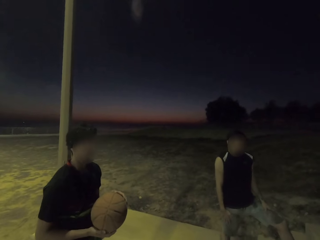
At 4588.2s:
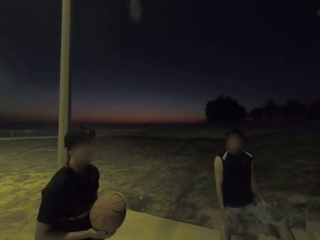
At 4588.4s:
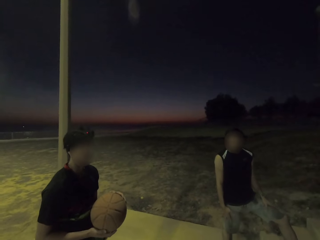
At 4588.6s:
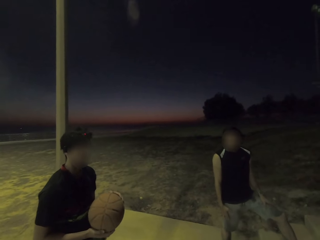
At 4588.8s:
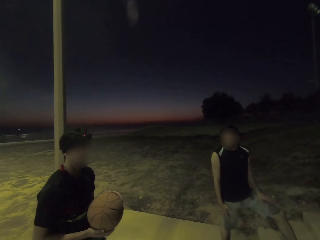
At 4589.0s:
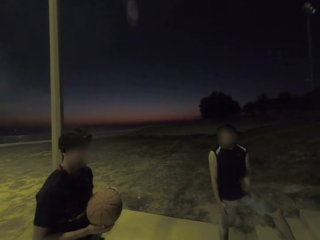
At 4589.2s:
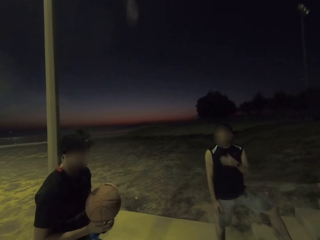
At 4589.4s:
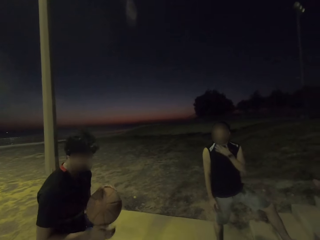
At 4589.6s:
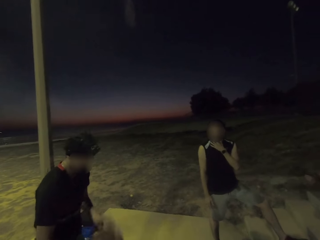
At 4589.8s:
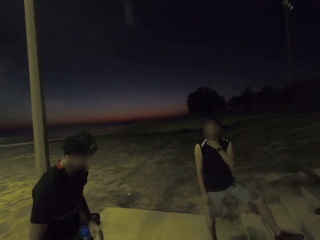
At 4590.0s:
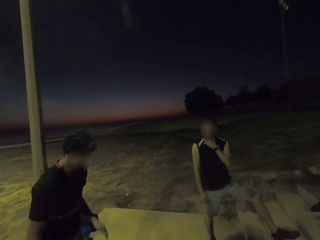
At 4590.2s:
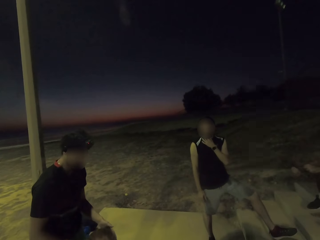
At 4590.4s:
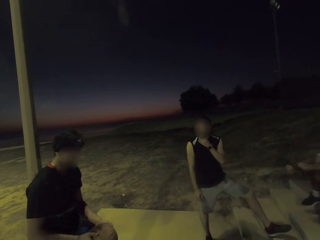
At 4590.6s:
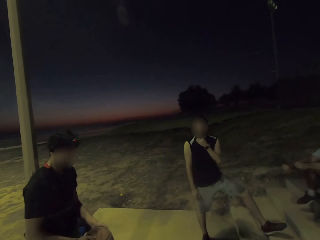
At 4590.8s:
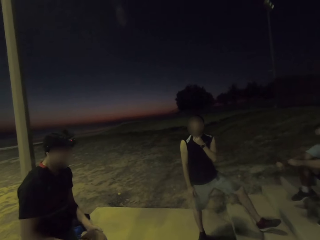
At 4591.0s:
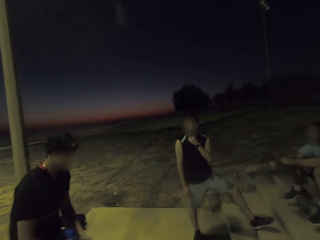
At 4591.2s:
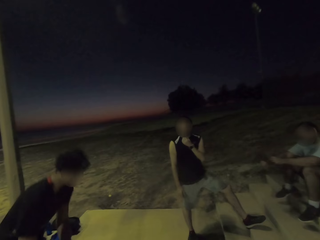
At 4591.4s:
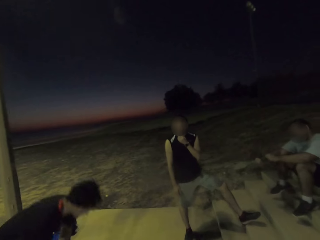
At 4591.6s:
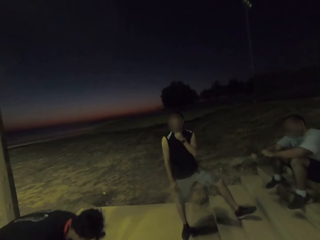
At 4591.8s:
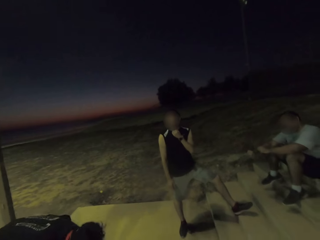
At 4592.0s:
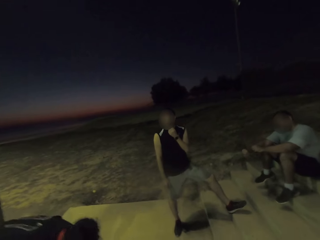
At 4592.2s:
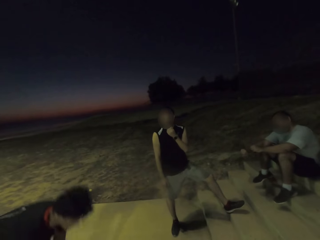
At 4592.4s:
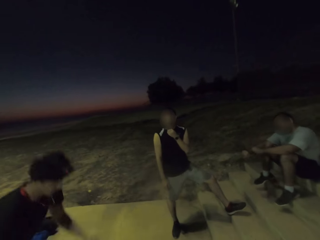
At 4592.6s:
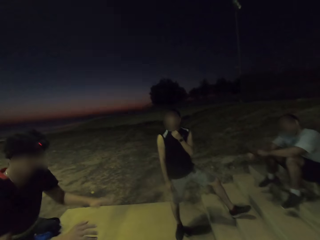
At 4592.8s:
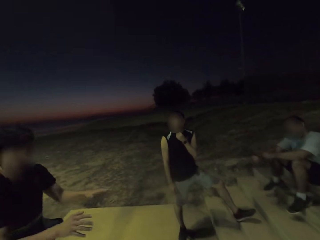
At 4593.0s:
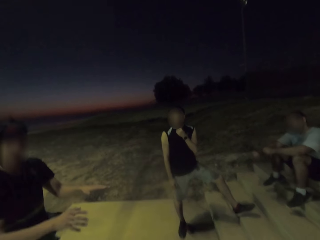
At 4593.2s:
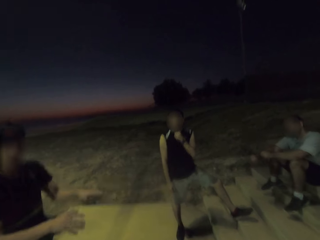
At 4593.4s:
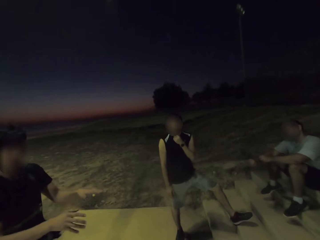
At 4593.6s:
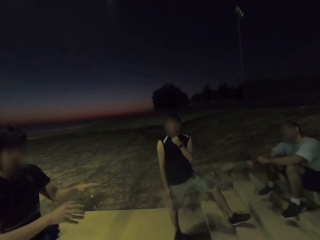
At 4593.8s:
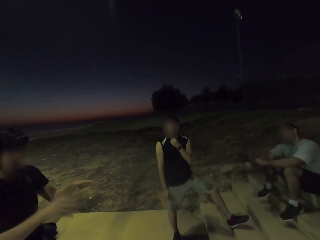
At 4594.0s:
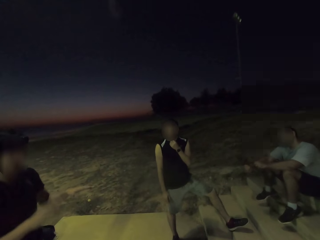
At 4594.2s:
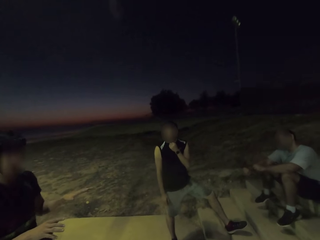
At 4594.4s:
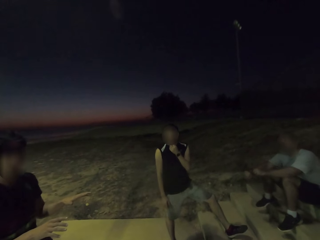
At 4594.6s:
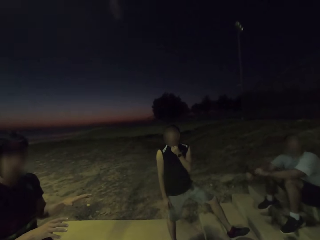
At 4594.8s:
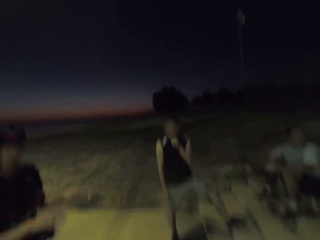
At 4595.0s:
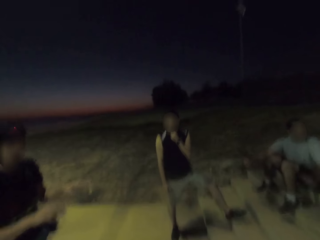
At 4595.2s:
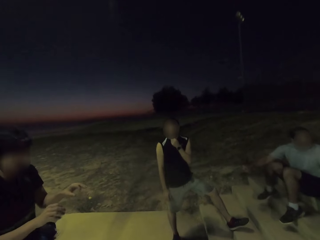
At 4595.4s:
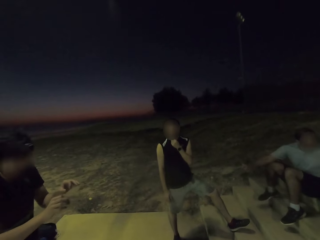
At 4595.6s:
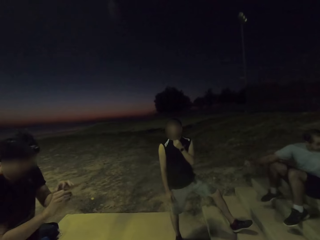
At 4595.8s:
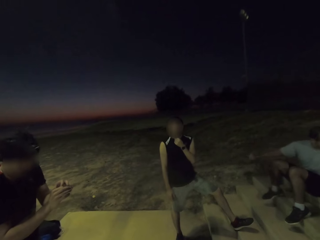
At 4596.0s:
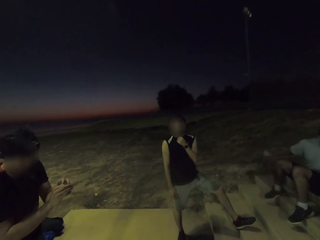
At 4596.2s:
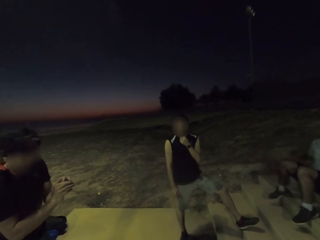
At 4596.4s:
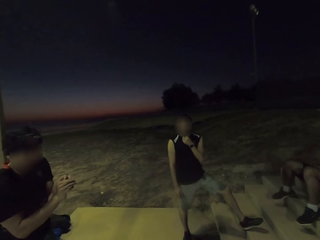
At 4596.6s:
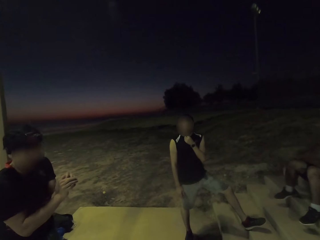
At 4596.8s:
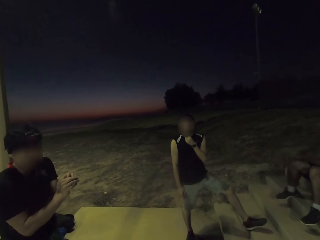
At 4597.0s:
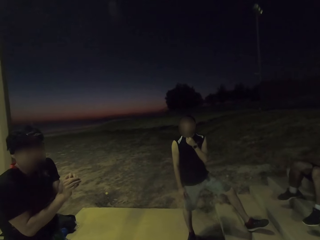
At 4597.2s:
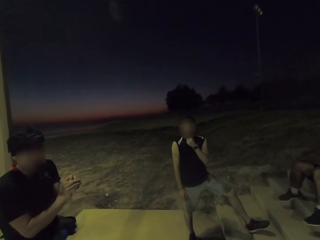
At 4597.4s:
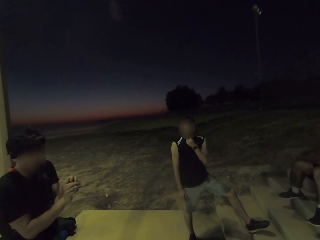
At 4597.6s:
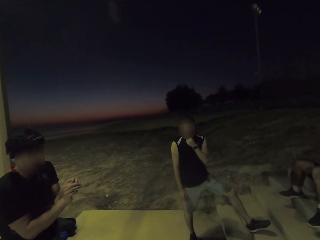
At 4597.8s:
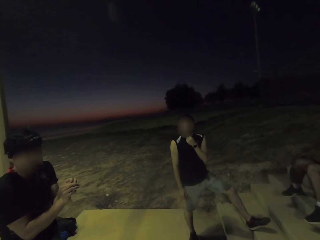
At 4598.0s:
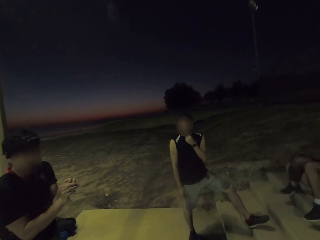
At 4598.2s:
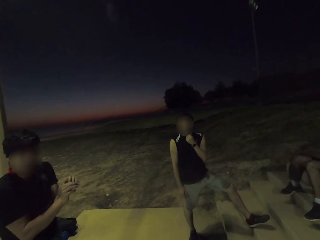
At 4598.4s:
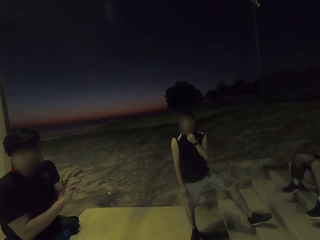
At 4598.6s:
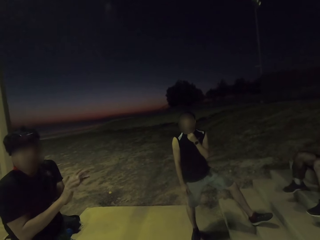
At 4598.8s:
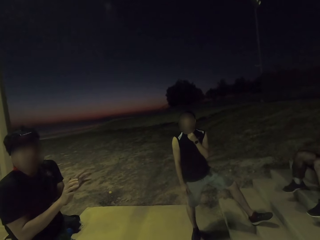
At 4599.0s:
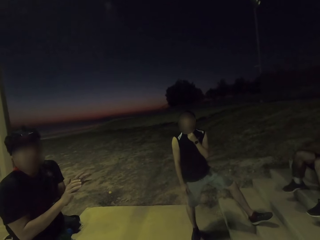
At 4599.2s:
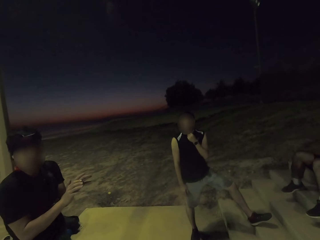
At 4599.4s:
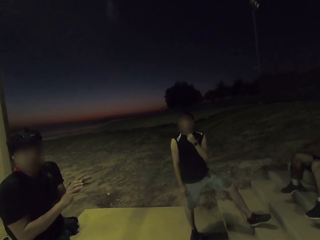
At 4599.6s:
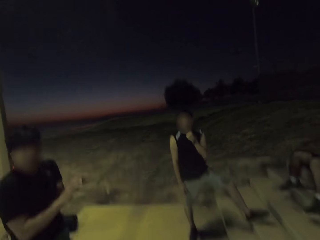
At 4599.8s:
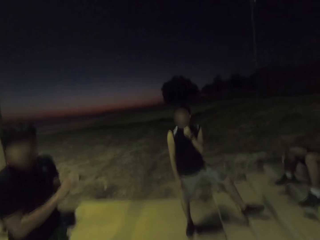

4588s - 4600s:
A man dribbles. The camera wearer dribbles the ball. The man interacts. The camera wearer explains something.

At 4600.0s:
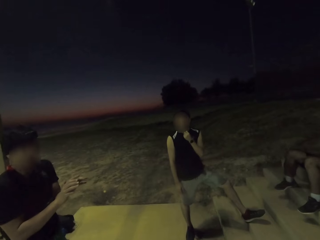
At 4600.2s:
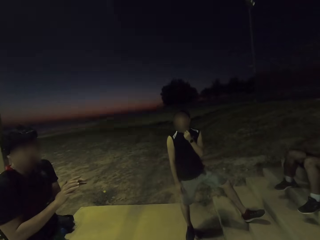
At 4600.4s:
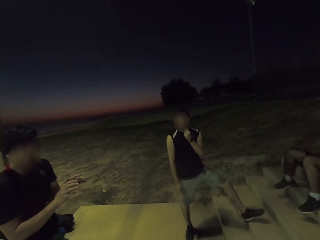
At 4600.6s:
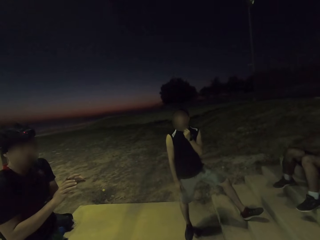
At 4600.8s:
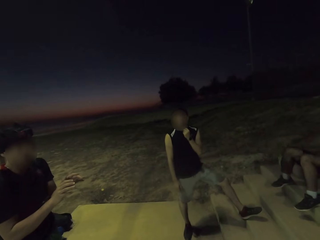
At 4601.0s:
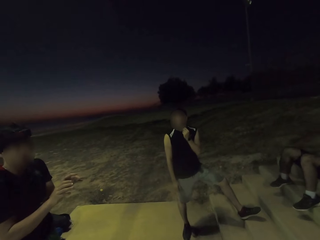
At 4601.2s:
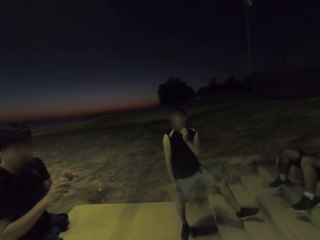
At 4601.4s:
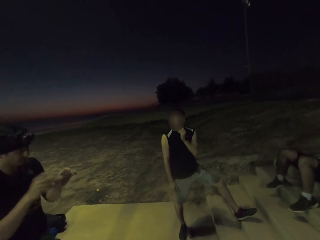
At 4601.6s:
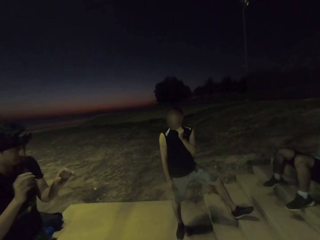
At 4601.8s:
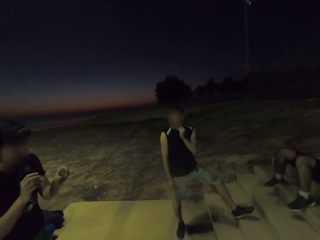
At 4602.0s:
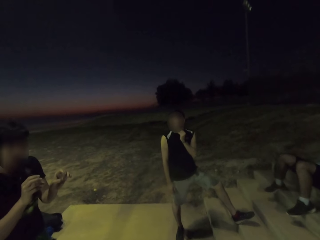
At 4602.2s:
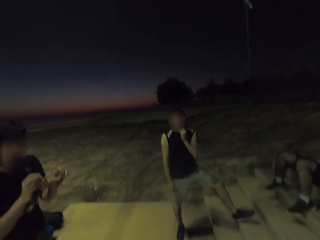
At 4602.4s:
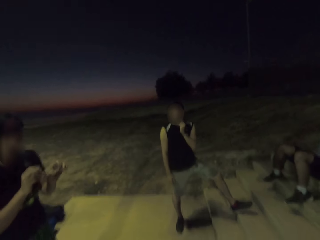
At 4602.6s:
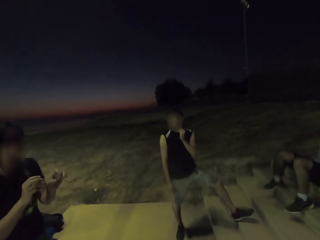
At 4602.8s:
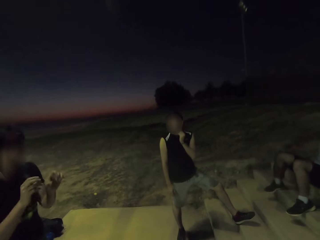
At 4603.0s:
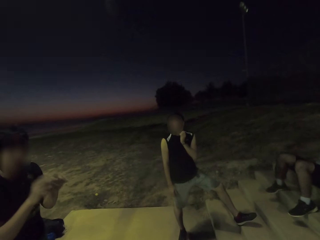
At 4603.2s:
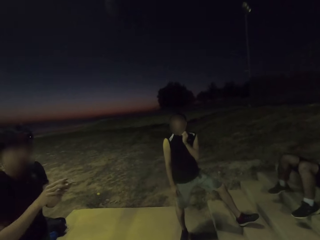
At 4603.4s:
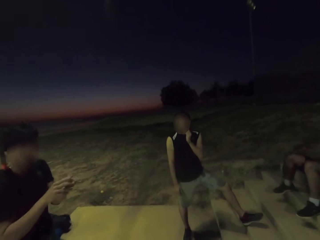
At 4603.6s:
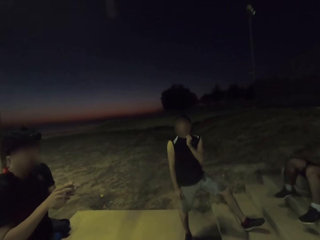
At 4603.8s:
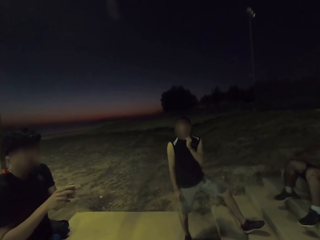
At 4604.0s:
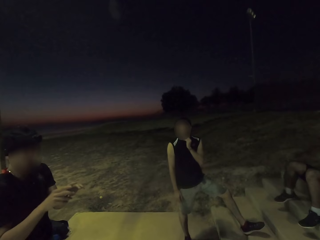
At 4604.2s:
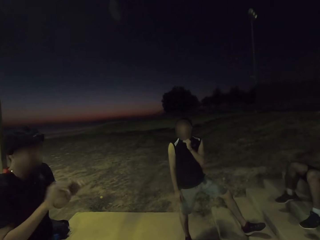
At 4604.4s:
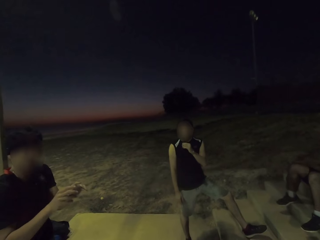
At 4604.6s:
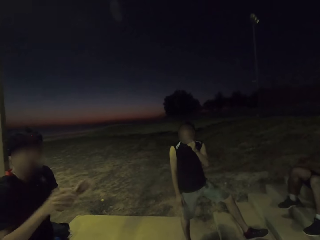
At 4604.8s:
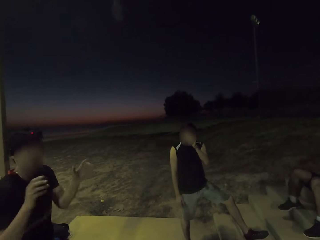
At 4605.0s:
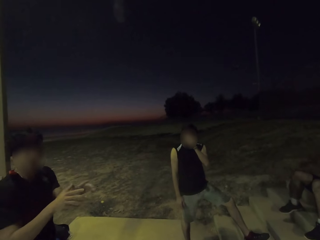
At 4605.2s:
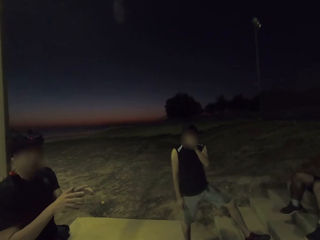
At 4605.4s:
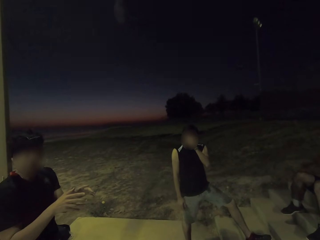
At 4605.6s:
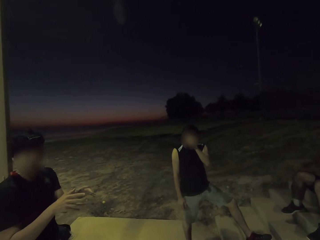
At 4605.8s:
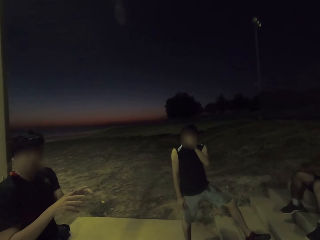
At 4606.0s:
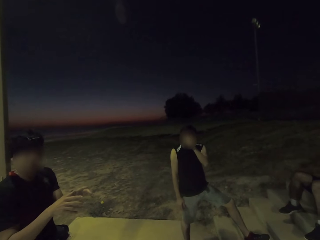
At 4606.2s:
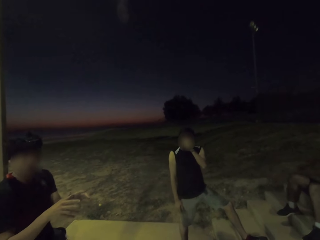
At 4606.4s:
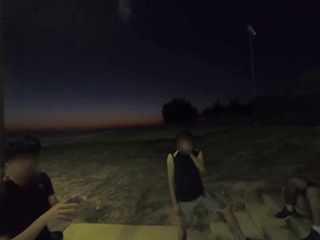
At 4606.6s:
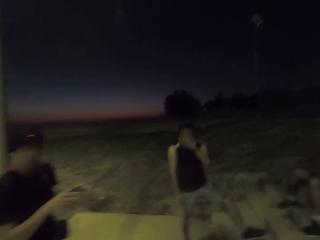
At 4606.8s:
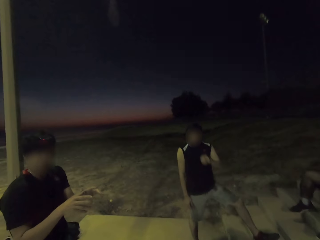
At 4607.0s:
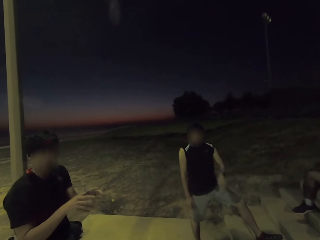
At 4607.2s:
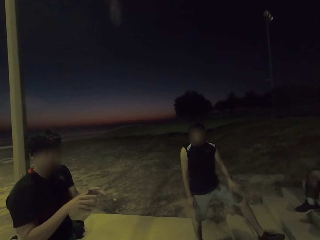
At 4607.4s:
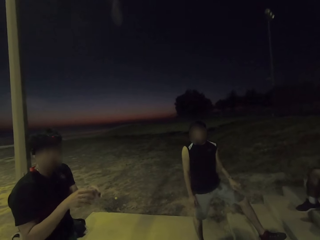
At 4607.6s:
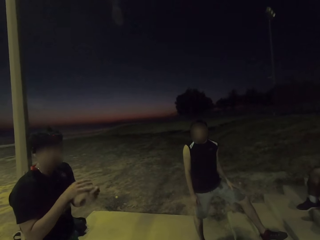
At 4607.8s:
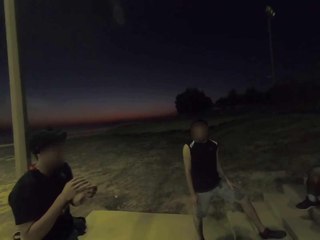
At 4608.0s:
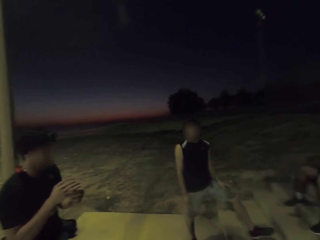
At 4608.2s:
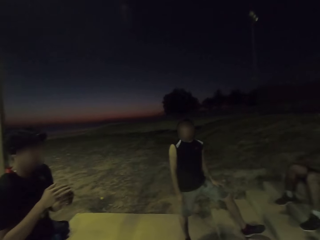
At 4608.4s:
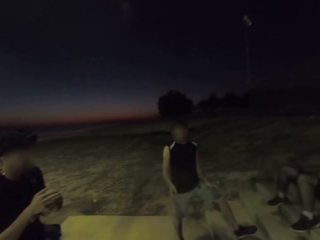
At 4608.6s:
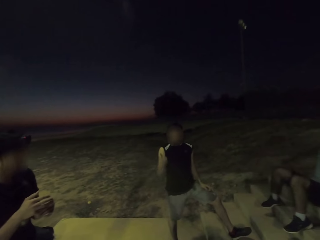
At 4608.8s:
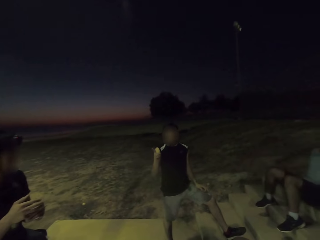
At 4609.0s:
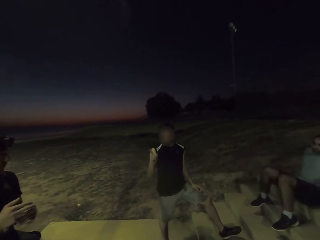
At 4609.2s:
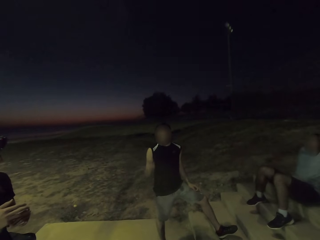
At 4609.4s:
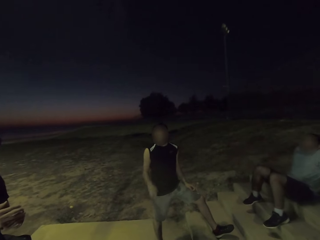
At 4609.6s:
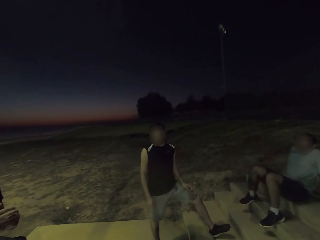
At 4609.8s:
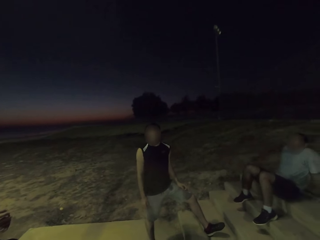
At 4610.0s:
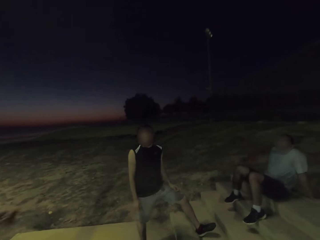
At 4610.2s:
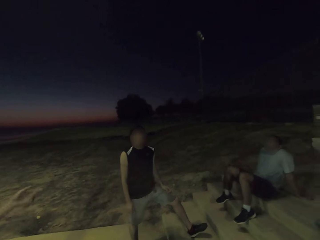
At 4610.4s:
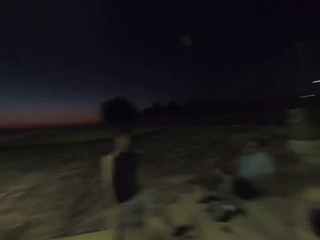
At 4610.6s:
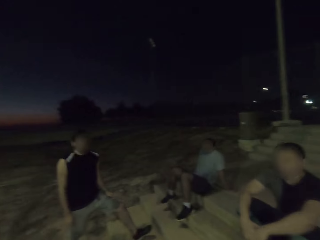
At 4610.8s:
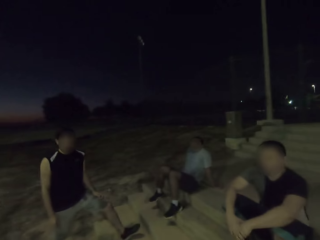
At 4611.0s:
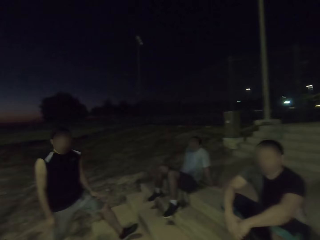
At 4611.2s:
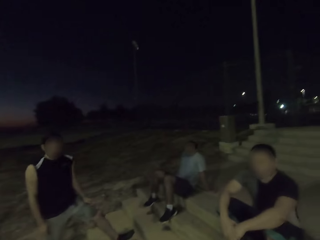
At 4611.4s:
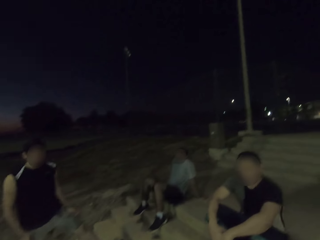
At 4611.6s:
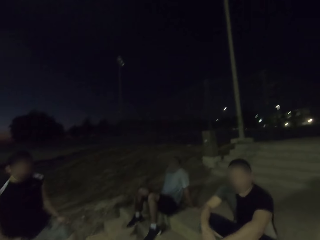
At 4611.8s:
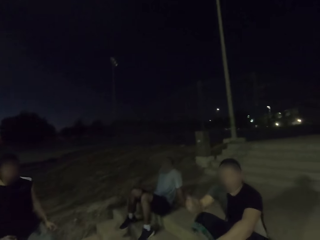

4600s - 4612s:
A man interacts.
